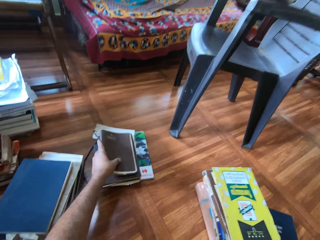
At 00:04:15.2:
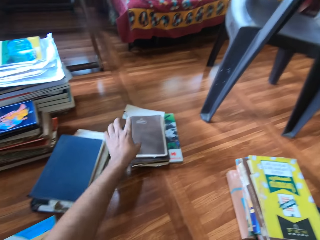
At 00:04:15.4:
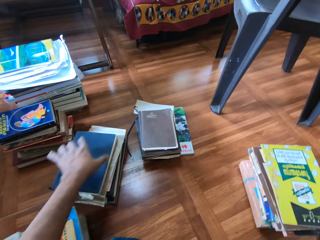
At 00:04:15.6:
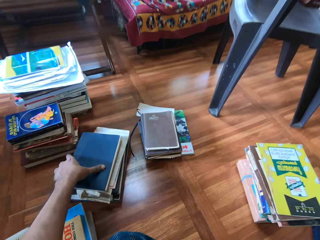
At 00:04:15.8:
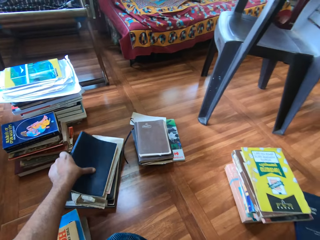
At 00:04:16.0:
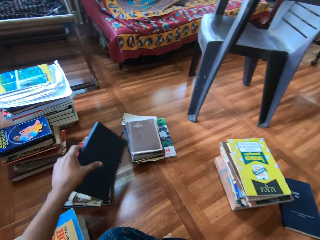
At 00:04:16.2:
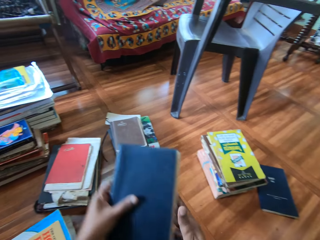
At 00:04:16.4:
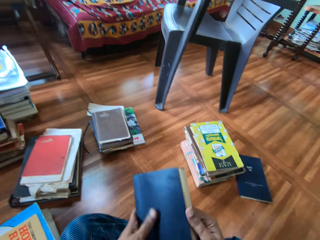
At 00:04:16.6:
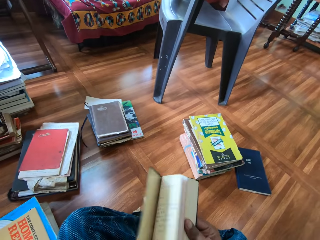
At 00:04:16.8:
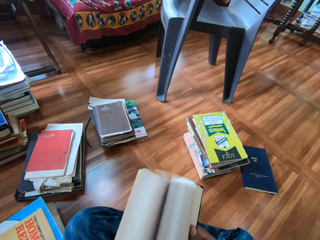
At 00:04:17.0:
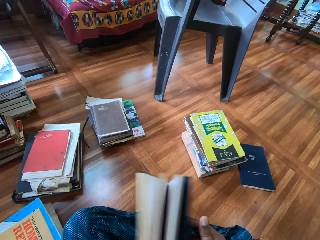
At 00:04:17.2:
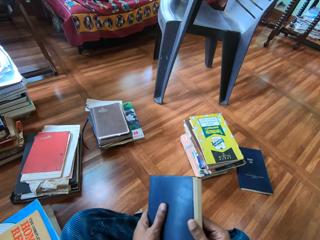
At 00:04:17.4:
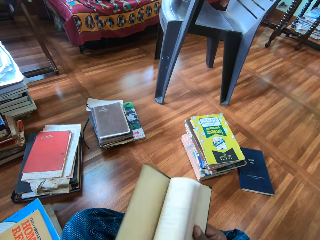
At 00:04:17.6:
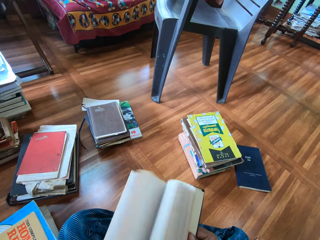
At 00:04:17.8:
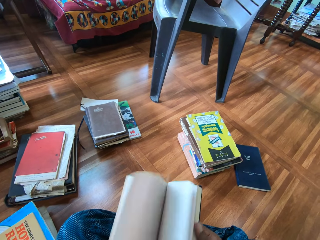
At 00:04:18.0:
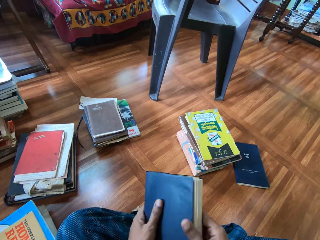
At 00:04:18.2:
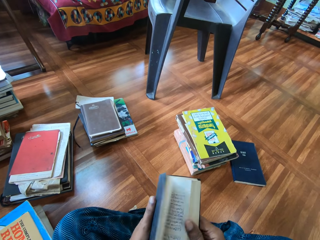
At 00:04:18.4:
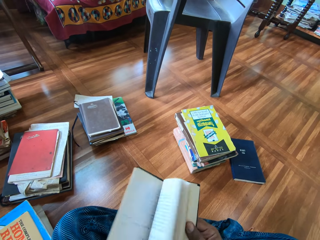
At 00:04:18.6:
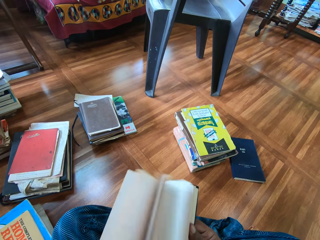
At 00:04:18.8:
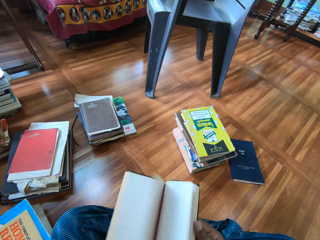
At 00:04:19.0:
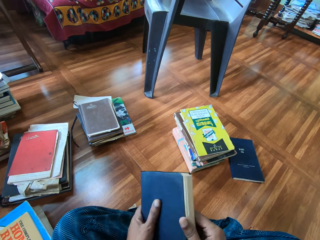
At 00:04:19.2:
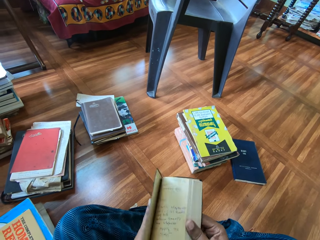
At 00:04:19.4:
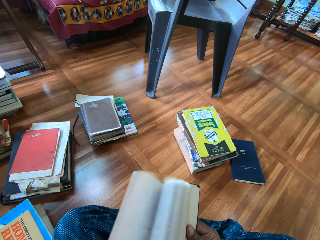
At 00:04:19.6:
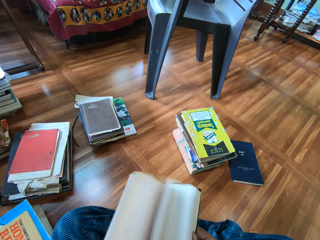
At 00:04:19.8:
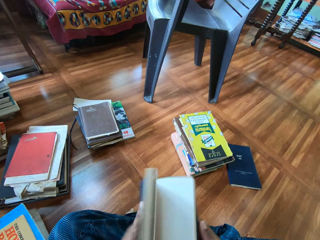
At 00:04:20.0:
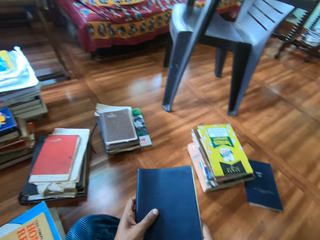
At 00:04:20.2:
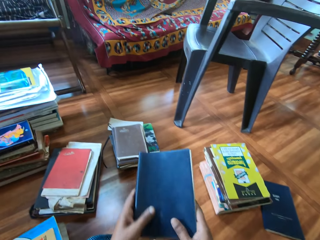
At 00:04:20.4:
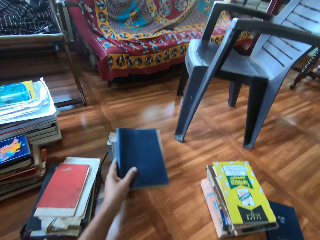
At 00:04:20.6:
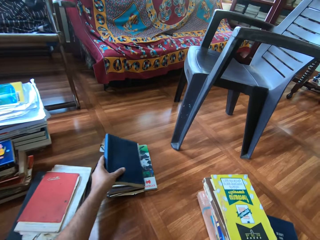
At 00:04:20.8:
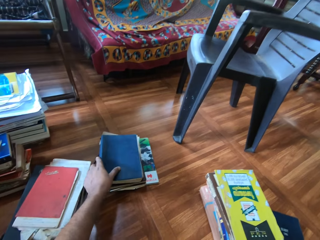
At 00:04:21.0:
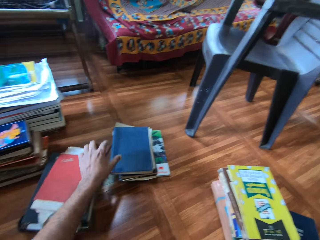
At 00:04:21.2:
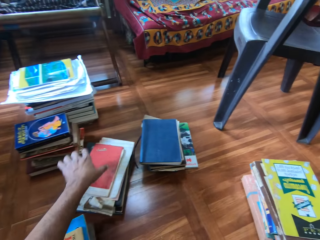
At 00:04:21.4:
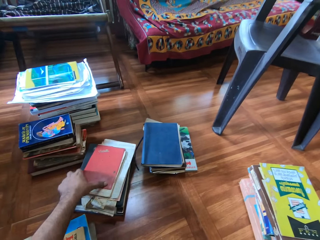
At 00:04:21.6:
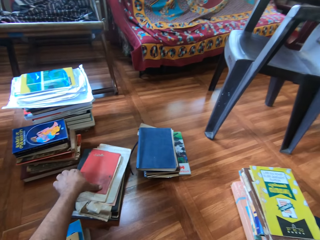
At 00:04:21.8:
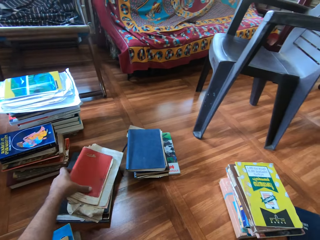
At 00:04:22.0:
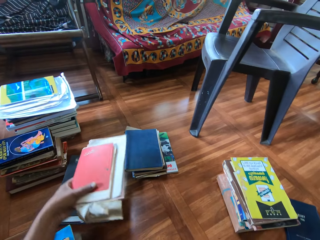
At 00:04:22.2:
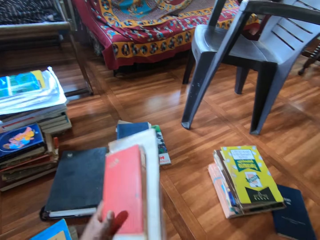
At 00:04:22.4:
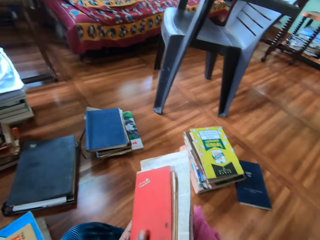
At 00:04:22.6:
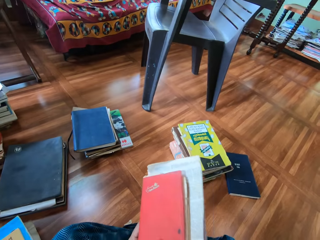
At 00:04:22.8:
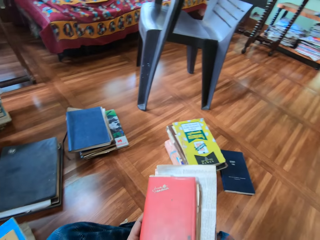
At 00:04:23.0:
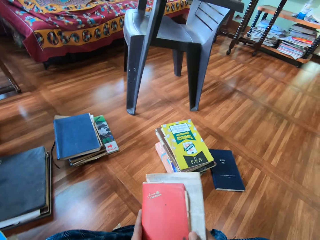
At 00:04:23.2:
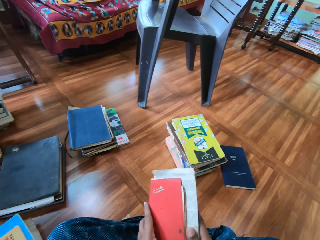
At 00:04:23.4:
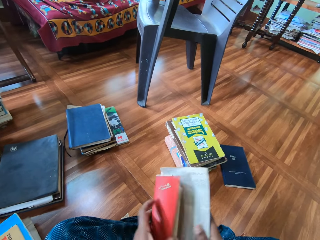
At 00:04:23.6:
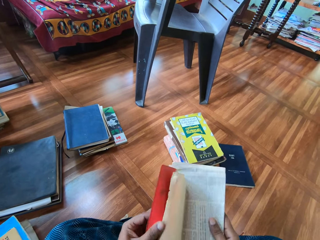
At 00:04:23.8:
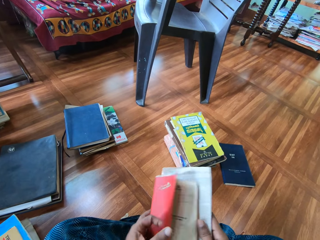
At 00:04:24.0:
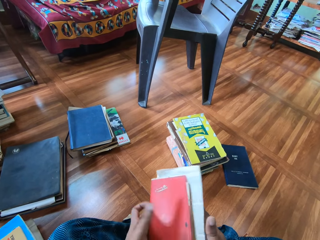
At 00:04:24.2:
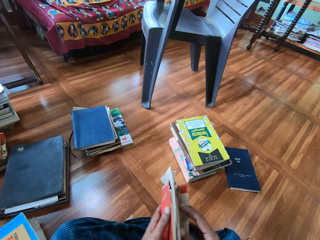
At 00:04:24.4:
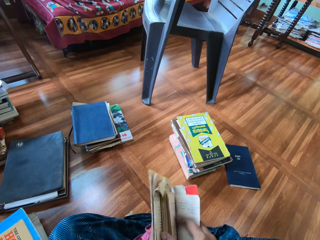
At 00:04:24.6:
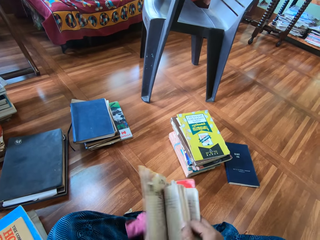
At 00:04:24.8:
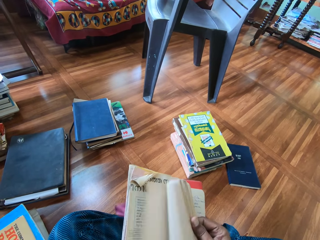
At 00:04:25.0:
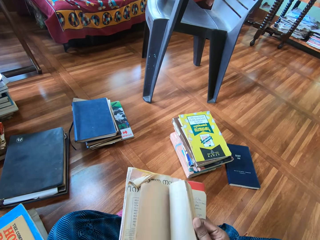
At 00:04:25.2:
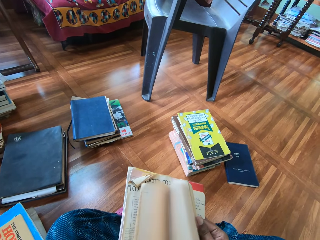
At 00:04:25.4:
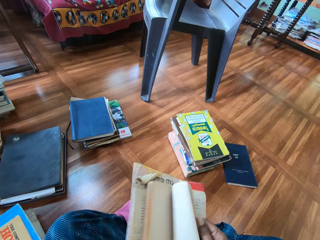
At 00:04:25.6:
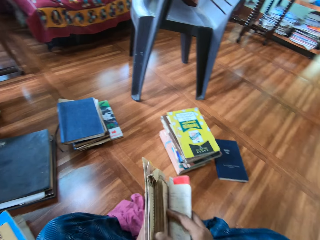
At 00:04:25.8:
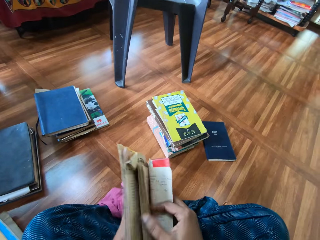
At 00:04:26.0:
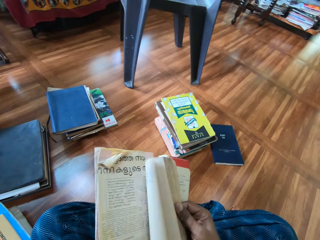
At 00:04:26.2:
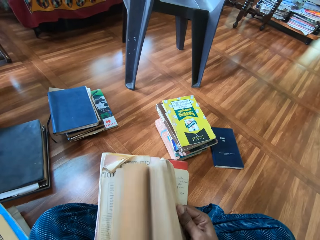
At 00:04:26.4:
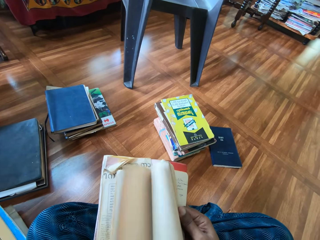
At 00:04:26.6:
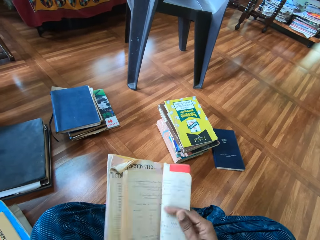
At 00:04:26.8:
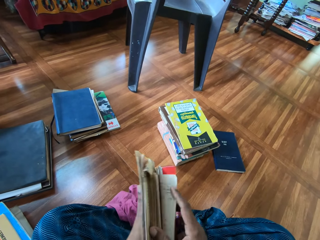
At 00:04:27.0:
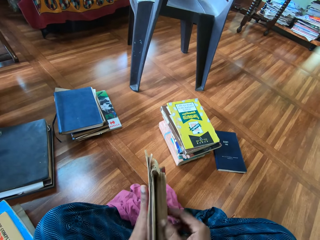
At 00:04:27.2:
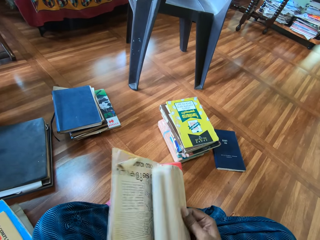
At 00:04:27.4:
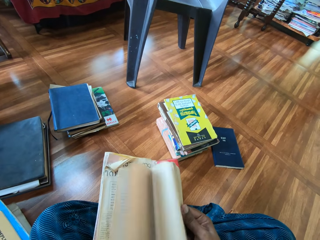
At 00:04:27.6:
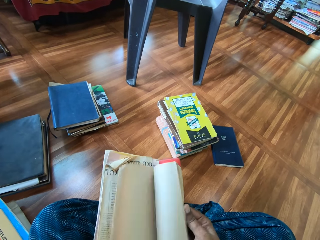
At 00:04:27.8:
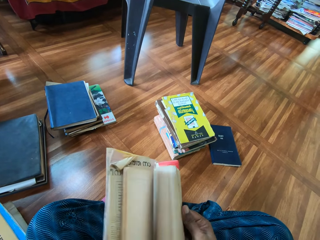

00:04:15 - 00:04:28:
The camera wearer stacks the book on the floor with his left hand. He drops the book on the floor. He picks a book from the pile of books on the floor with his left hand. He fiddles with the book in his hands. He opens the book. He drops the book on the floor. He stacks the book on the floor with his left hand. He picks a book from the pile of books on the floor with his left hand. He drops the napkin on the floor with his right hand. He fiddles with the book in his hands. He opens the book.

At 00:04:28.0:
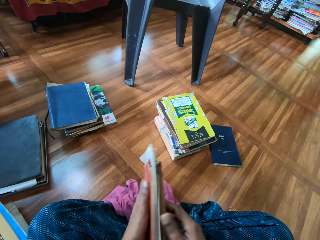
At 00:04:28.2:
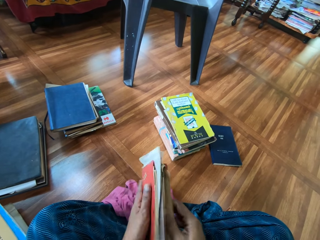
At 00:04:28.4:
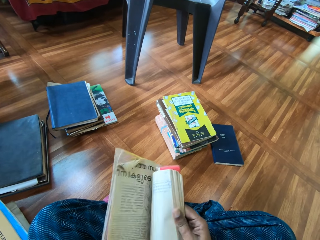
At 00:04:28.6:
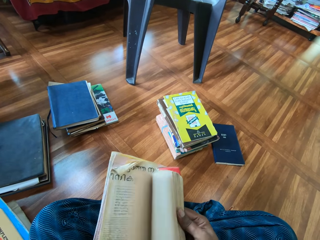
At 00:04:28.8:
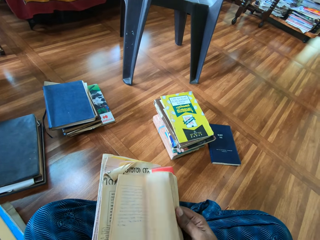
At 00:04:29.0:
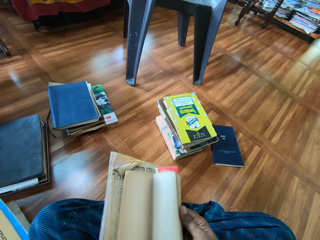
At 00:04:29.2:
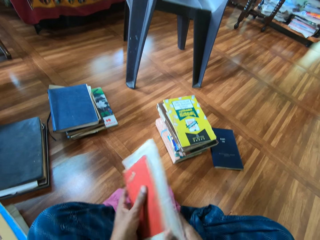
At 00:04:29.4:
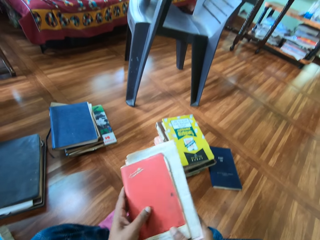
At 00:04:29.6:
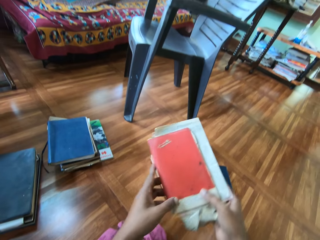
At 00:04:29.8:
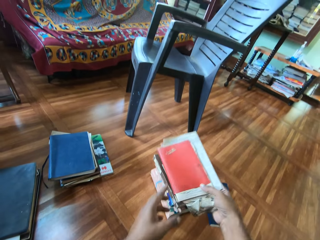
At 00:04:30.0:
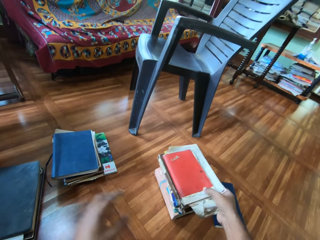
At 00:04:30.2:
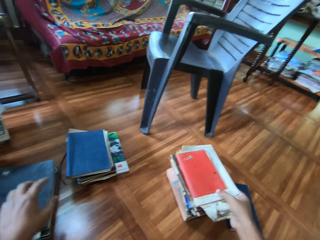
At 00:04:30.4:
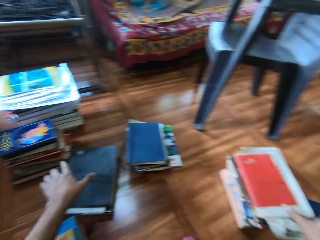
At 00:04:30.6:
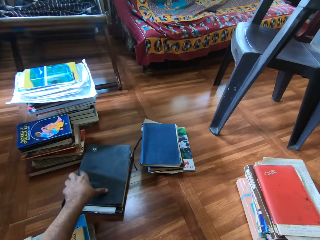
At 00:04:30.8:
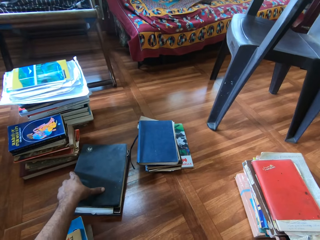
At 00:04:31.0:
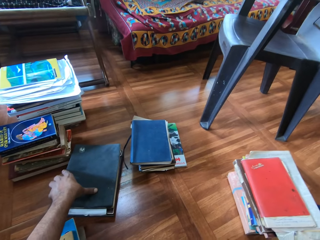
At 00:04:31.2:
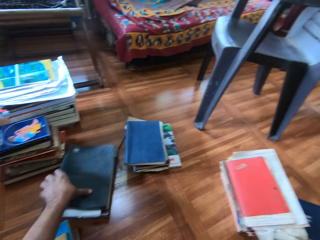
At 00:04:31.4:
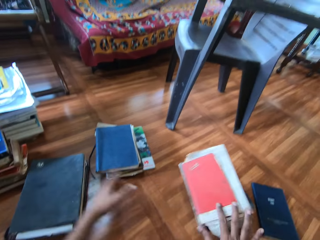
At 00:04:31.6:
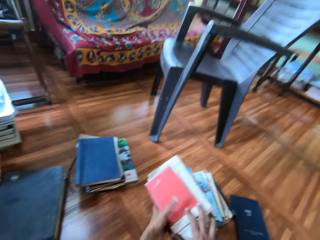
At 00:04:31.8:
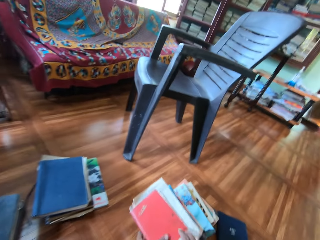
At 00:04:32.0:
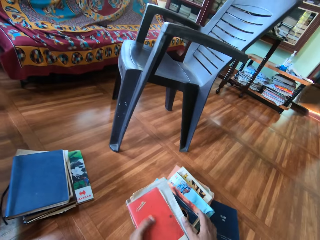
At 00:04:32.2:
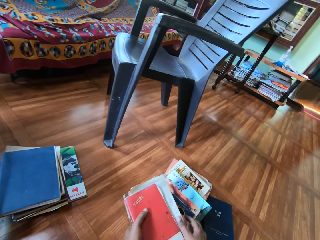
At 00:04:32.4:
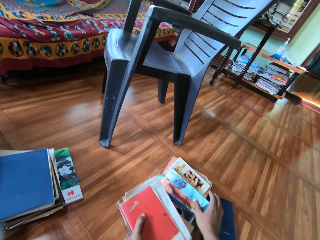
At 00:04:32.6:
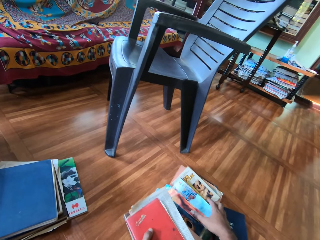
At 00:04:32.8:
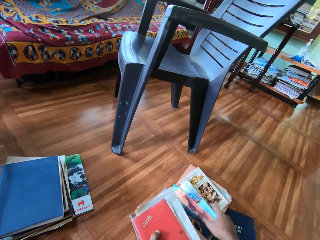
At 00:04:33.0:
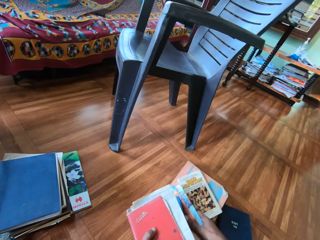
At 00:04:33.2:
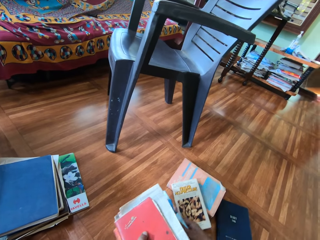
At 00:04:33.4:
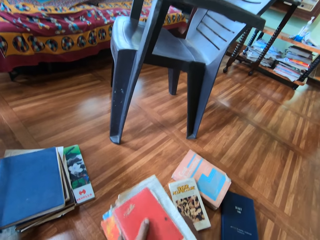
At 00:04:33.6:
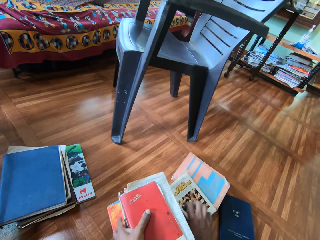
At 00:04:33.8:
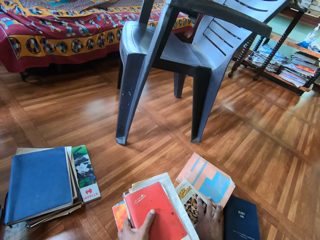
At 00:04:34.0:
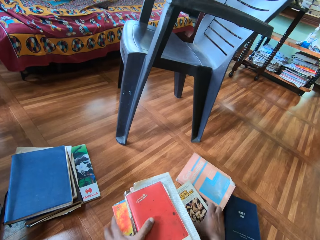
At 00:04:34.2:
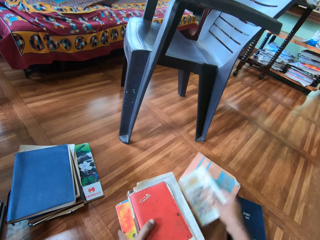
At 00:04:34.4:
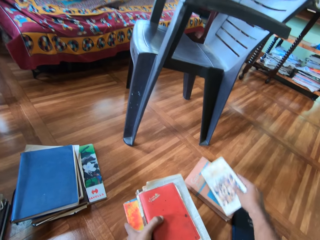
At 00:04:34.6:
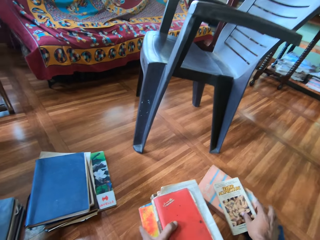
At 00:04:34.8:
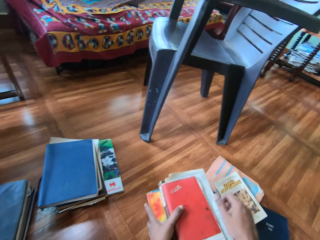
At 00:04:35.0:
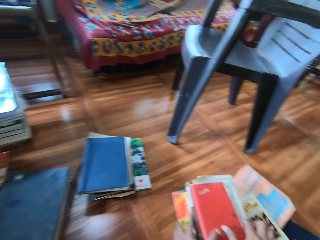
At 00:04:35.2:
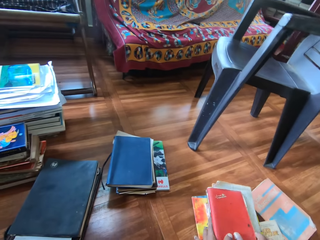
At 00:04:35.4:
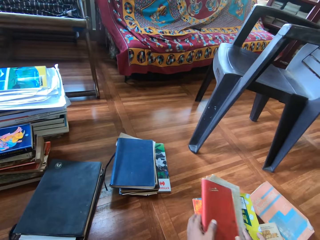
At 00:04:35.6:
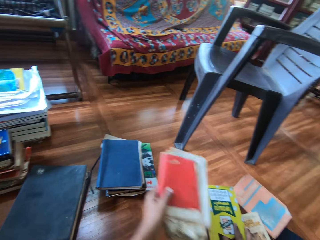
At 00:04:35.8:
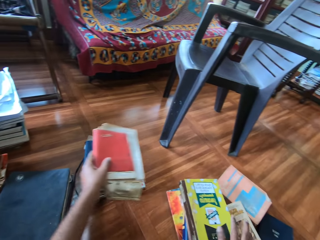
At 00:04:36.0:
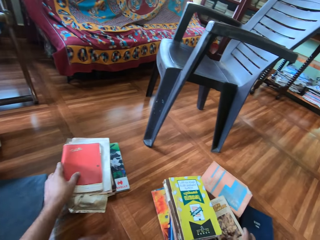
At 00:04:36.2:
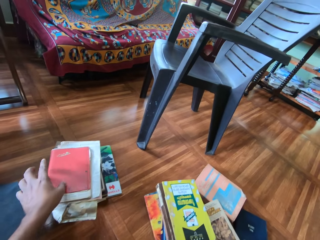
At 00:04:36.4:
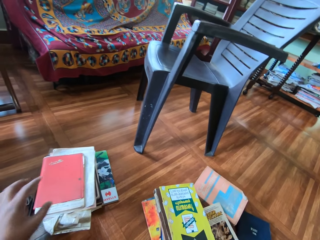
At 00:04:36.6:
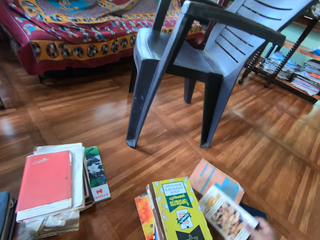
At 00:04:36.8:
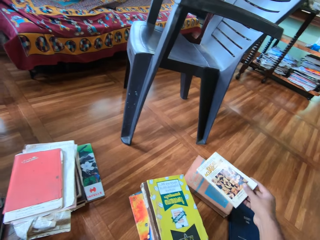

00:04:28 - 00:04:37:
The camera wearer drops a book on the floor. He stacks the book on the floor with his right hand. He picks a book. He holds books. He arranges a pile of cleaned books on the floor with his hands. He drops a book on the floor.
